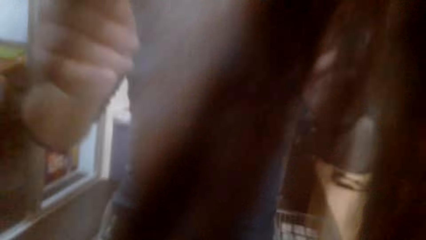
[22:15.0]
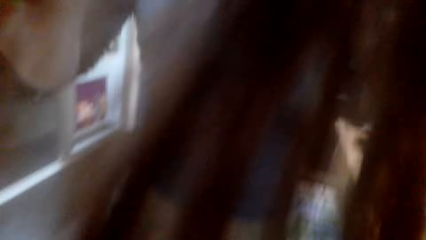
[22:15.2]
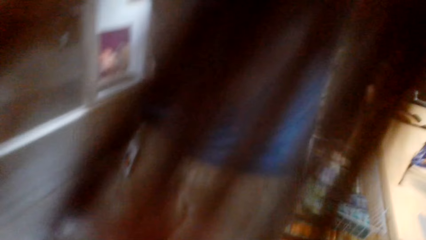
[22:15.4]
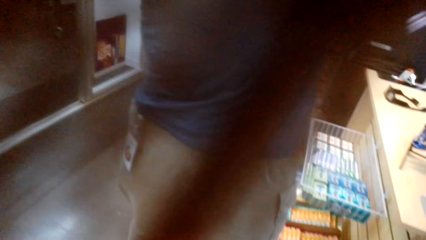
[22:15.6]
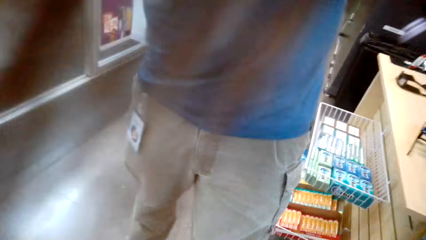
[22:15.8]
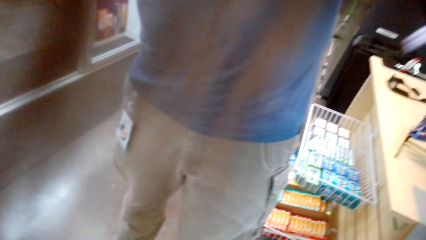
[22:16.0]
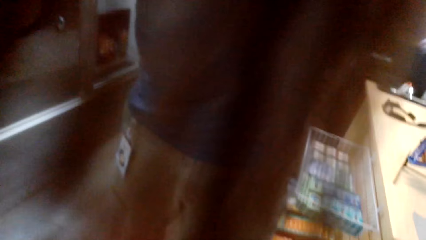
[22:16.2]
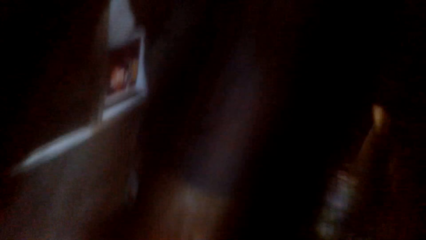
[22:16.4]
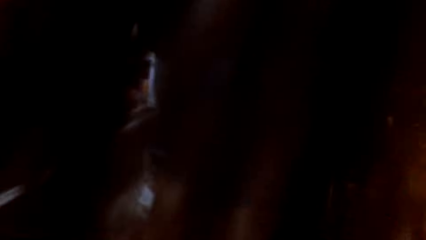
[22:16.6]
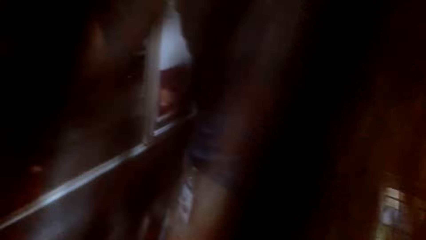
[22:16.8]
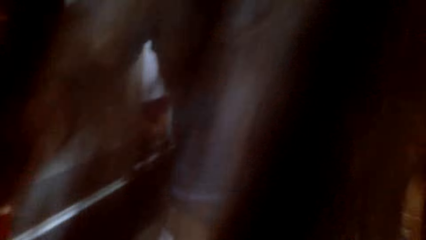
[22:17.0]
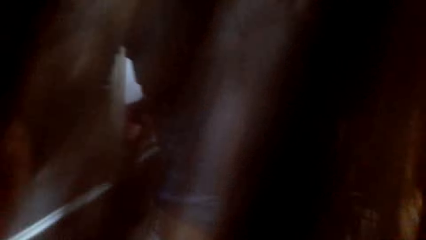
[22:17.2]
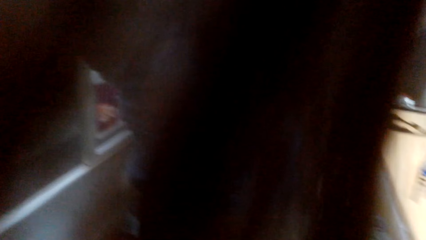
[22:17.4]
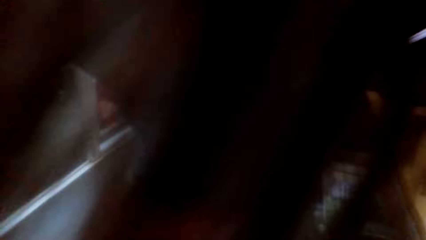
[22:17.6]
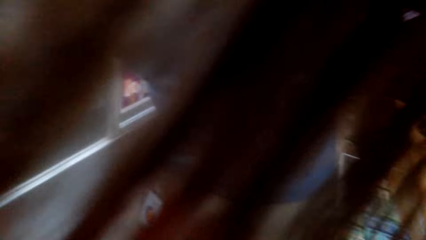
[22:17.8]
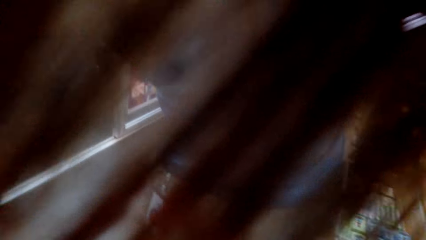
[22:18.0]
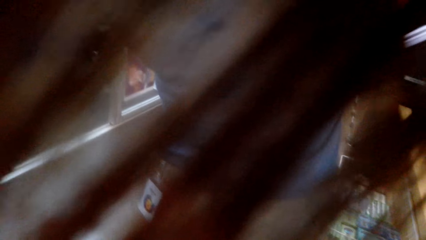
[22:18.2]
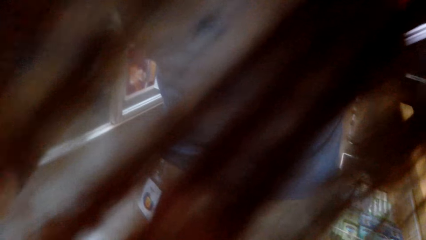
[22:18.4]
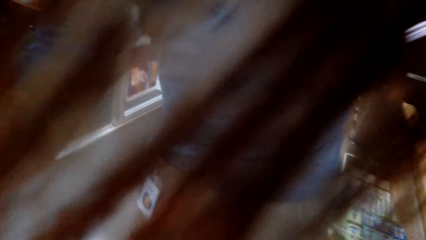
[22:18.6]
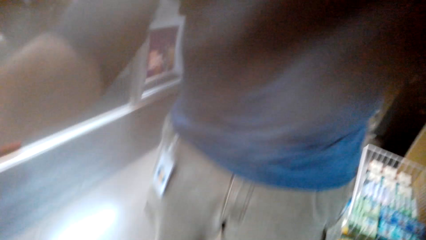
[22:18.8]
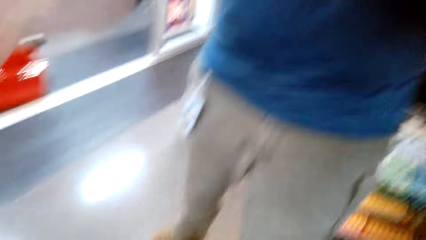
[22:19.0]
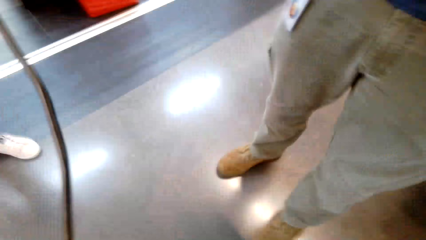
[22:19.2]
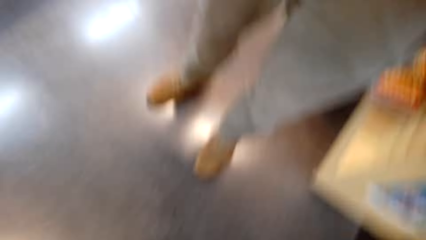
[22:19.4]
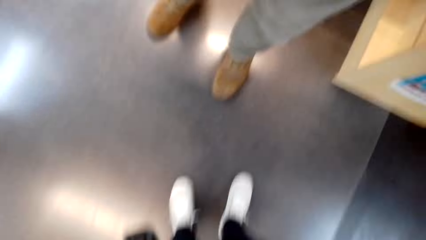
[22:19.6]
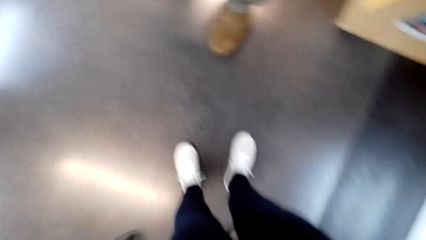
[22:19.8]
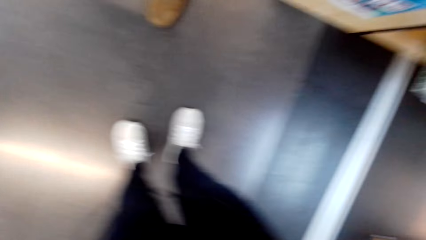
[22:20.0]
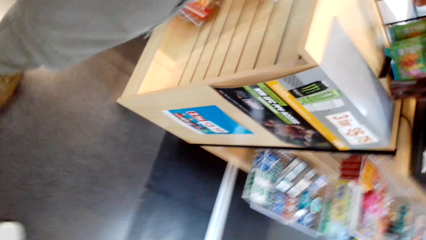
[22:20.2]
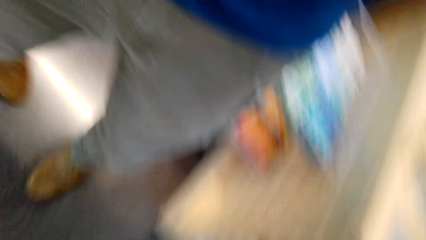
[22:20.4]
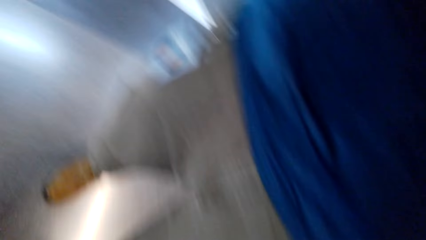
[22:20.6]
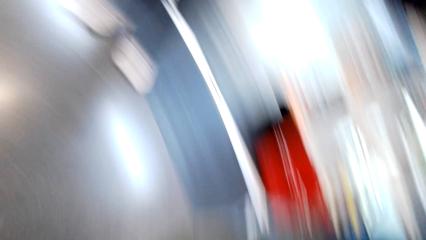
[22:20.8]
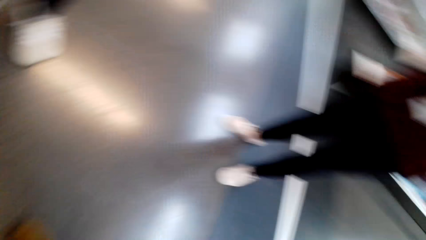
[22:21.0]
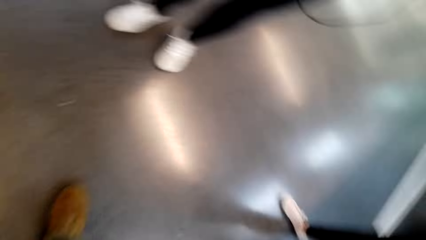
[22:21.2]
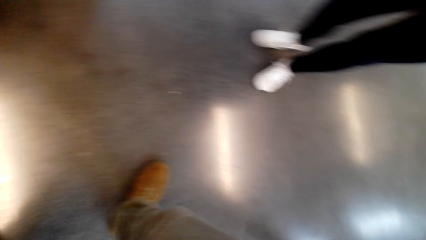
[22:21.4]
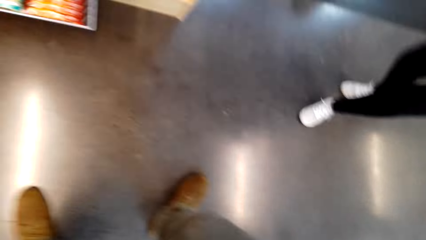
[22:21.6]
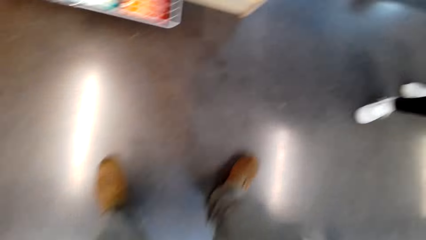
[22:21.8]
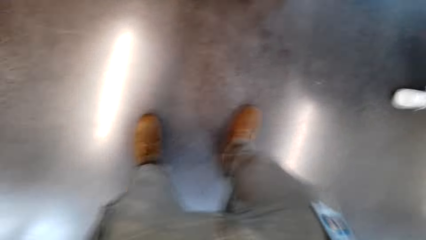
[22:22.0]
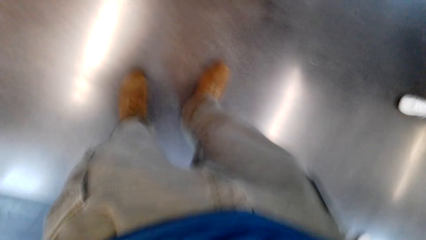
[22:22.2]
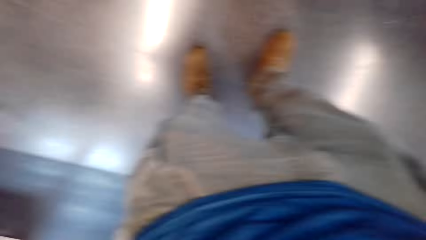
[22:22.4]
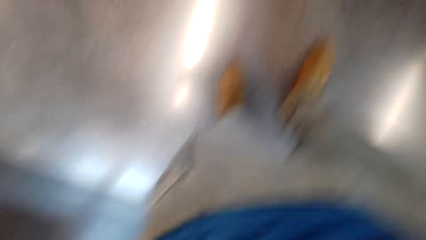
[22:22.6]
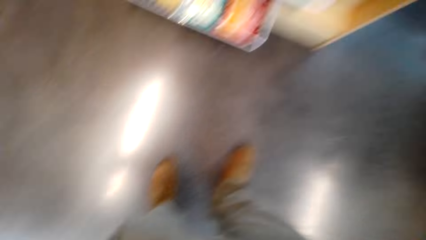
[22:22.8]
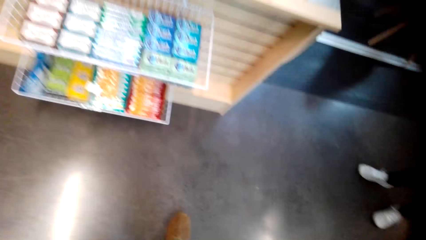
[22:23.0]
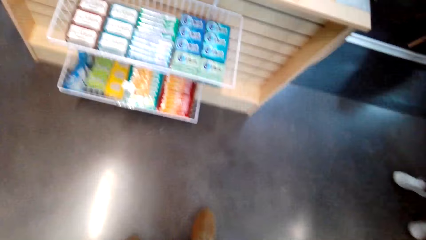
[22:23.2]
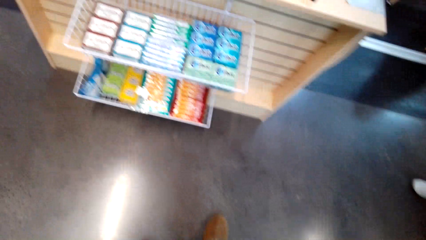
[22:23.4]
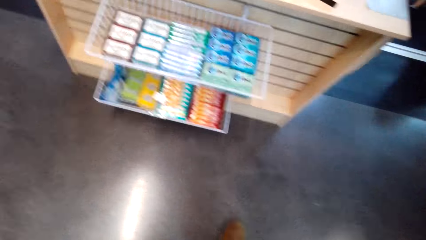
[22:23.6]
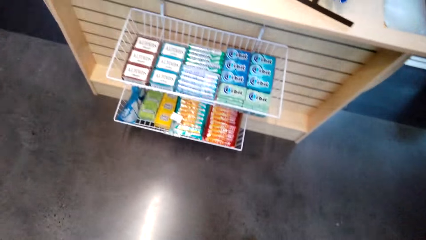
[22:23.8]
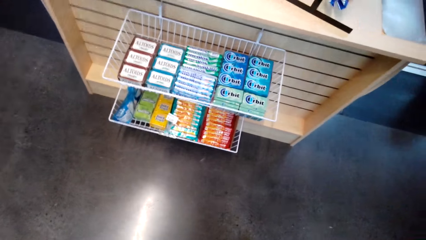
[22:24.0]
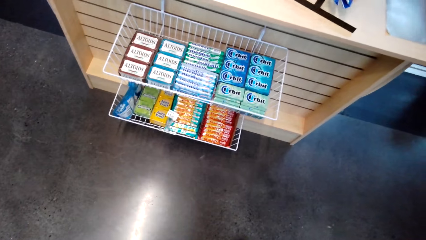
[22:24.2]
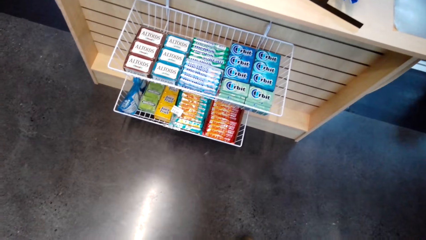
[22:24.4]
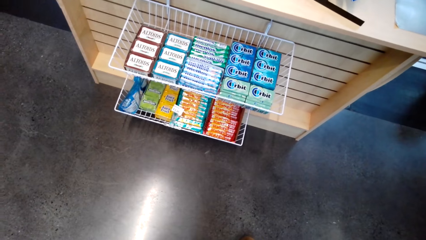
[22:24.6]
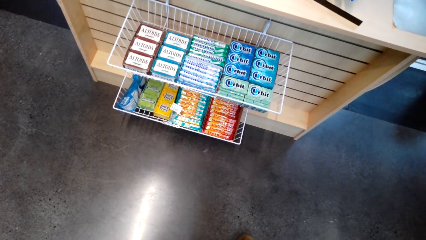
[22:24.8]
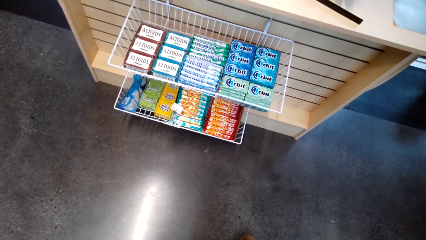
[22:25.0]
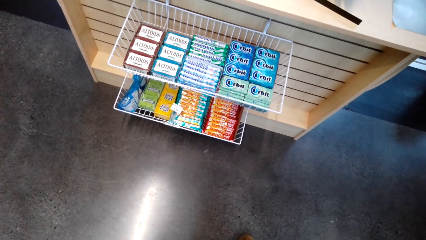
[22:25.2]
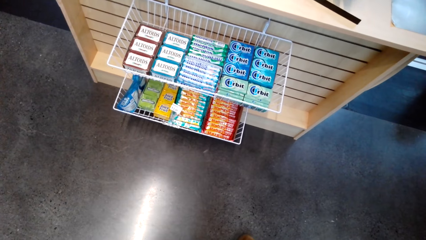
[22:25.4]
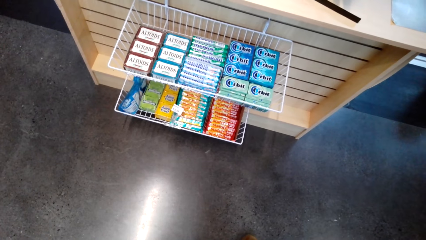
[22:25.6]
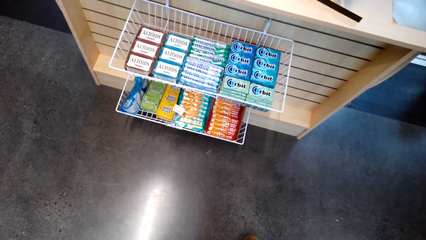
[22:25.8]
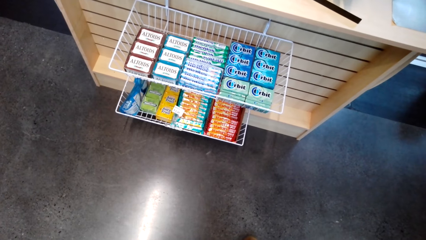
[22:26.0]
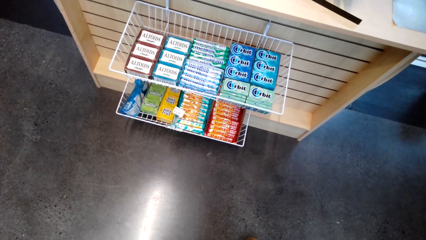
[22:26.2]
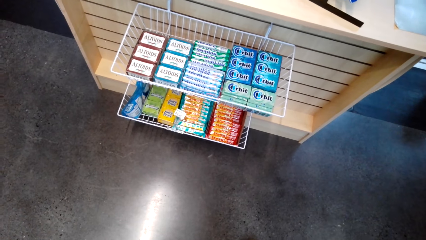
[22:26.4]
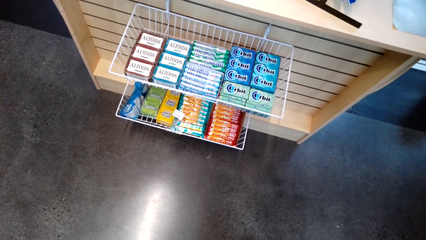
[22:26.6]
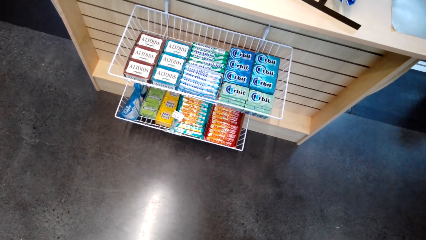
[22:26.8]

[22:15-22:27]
A man fixes a camera. The camera wearer stands in the shop. The man fixes the camera. The camera wearer looks around the shop.
